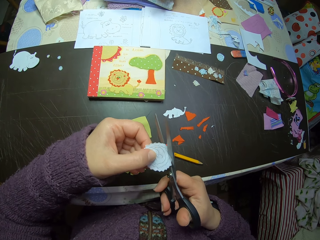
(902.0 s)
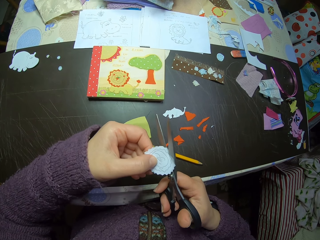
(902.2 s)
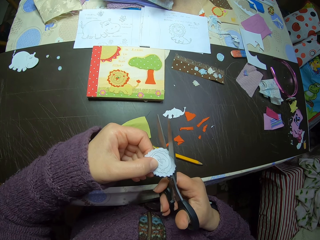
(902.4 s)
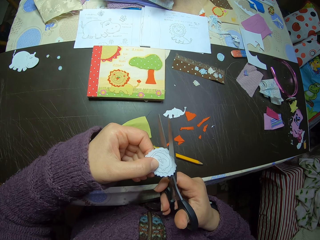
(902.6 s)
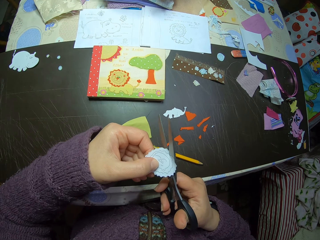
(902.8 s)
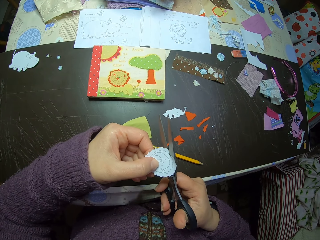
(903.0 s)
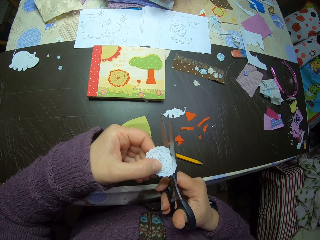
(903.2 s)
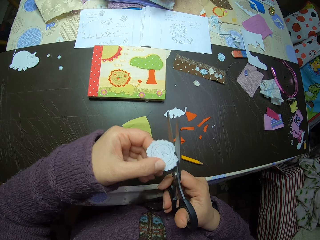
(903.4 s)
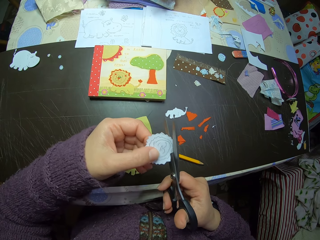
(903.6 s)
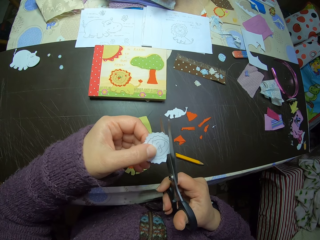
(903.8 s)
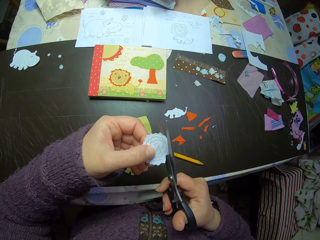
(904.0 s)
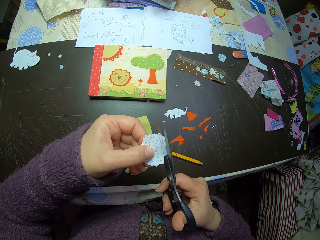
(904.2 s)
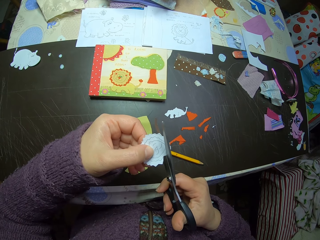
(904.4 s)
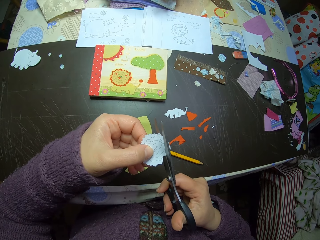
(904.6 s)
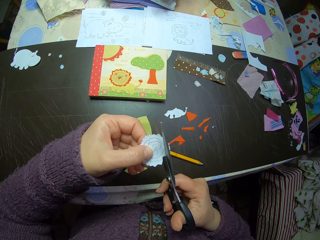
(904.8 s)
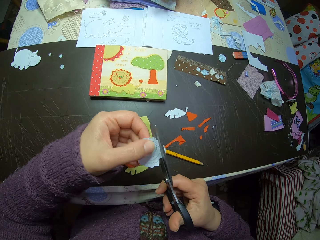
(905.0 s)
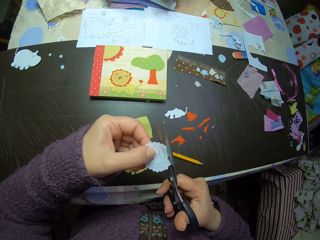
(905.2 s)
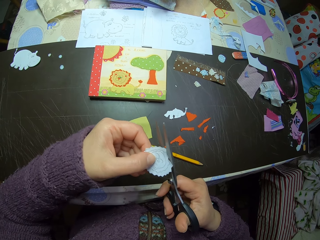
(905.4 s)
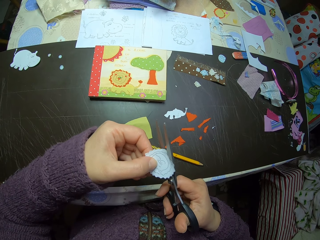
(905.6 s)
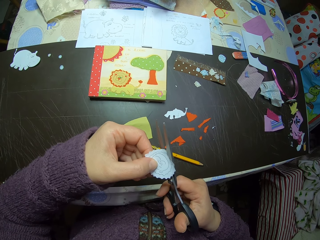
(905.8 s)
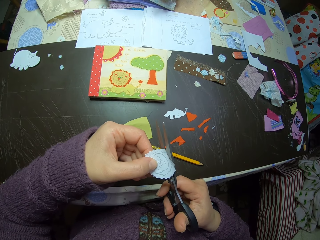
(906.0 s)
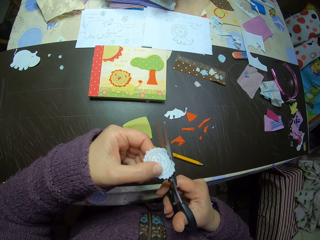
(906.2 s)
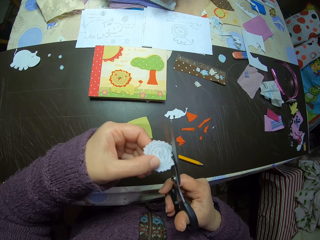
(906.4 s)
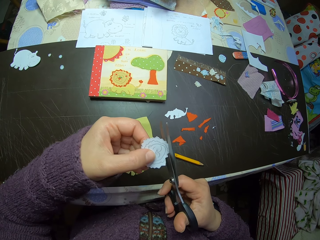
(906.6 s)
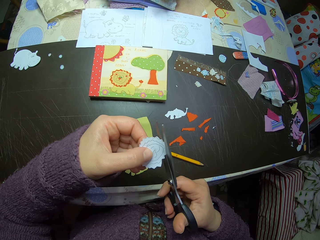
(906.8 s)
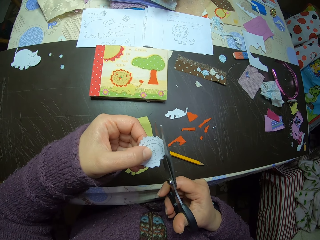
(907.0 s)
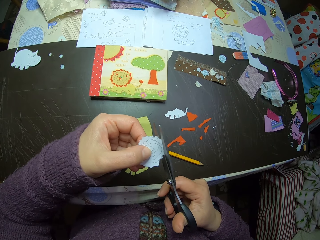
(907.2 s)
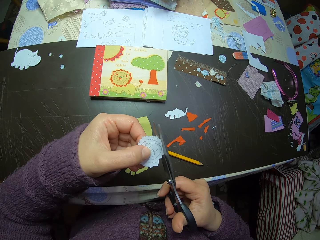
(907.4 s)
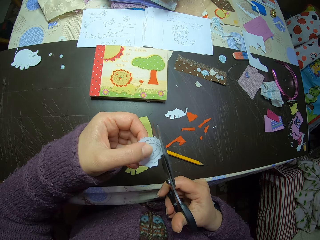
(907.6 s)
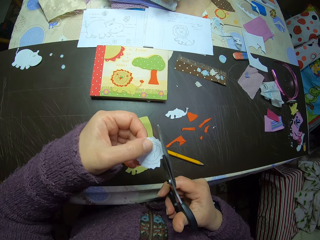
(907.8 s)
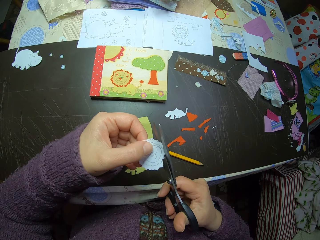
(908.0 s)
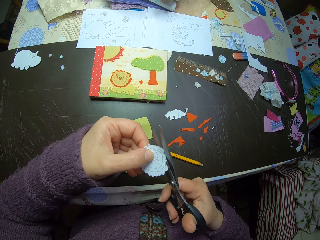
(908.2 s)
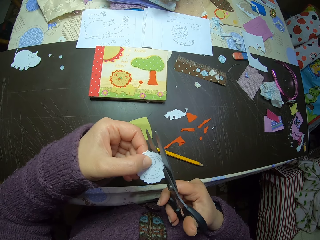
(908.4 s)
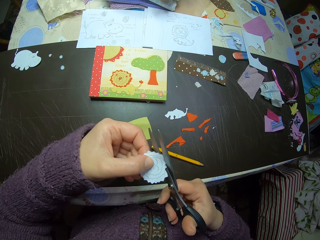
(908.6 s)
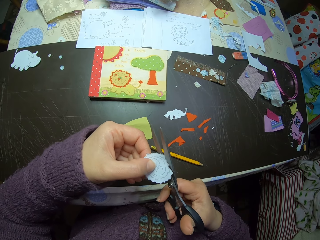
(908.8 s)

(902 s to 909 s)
The camera wearer adjusts the paper craft with her left hand.

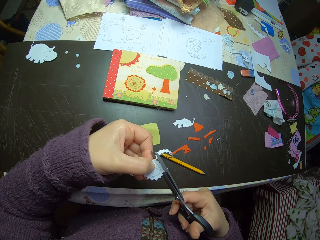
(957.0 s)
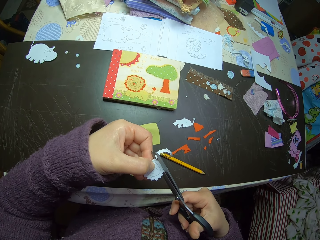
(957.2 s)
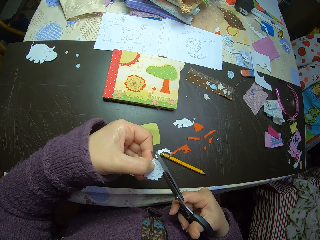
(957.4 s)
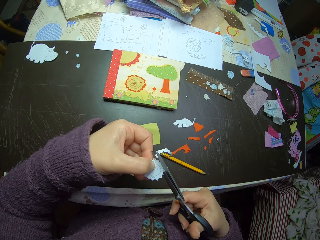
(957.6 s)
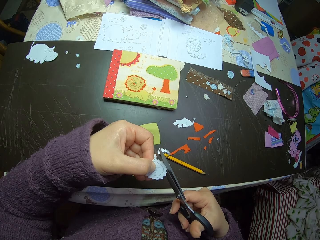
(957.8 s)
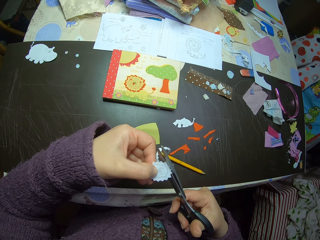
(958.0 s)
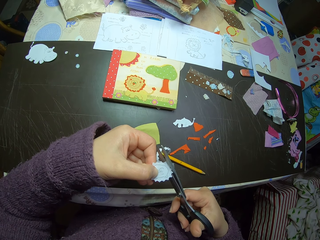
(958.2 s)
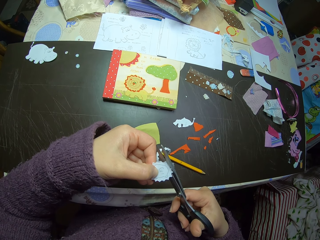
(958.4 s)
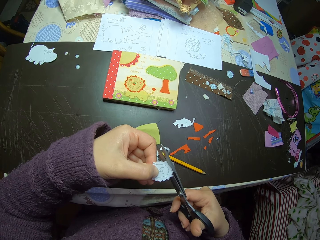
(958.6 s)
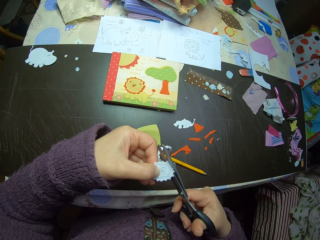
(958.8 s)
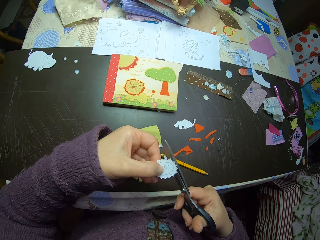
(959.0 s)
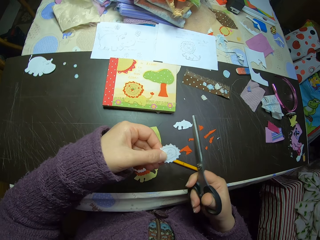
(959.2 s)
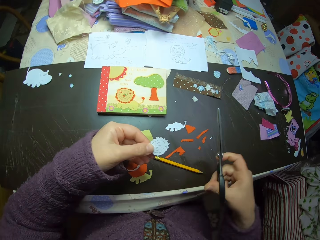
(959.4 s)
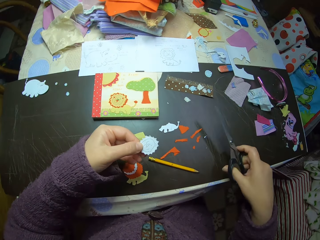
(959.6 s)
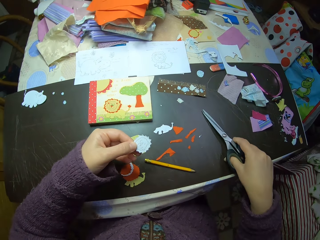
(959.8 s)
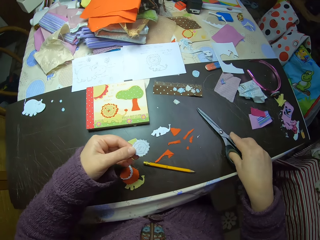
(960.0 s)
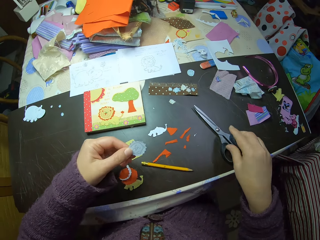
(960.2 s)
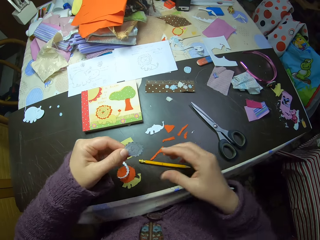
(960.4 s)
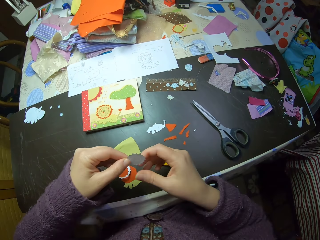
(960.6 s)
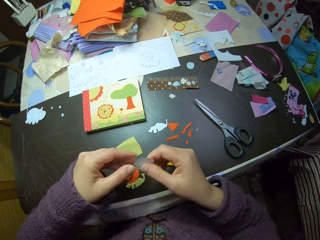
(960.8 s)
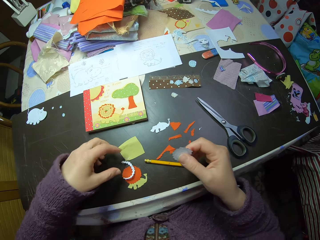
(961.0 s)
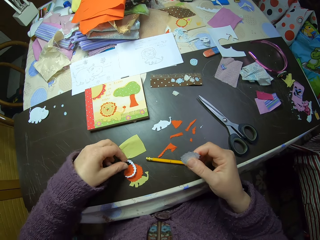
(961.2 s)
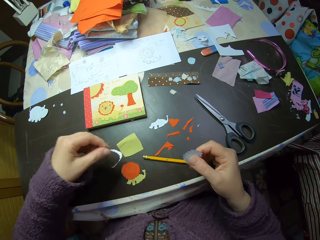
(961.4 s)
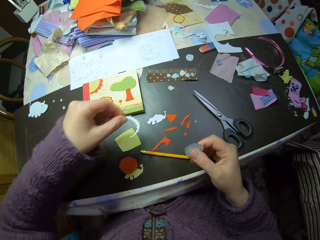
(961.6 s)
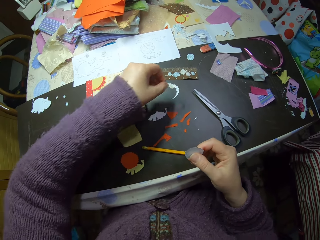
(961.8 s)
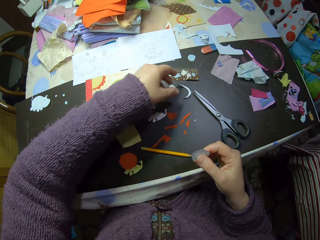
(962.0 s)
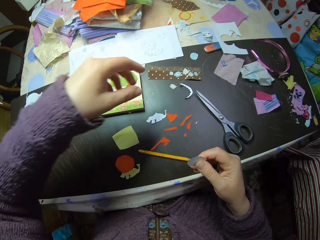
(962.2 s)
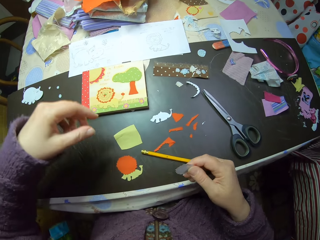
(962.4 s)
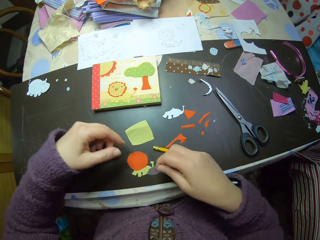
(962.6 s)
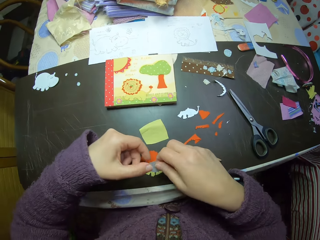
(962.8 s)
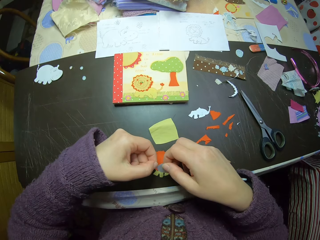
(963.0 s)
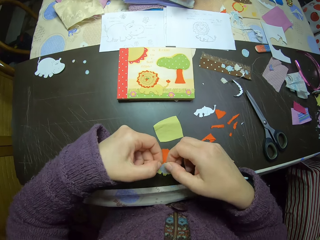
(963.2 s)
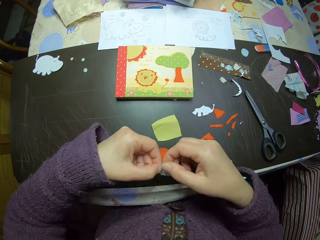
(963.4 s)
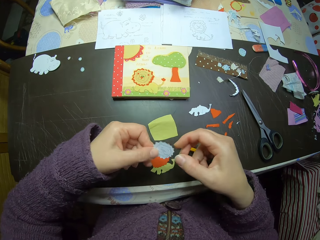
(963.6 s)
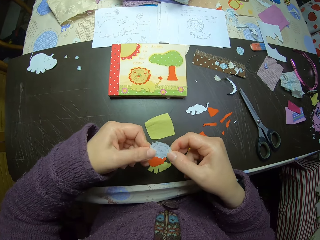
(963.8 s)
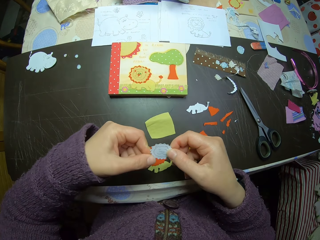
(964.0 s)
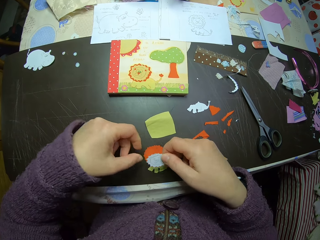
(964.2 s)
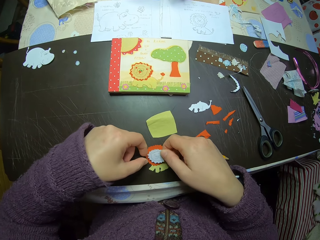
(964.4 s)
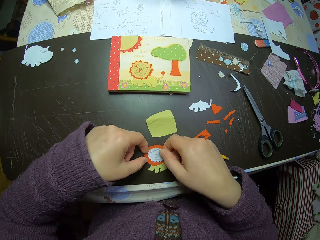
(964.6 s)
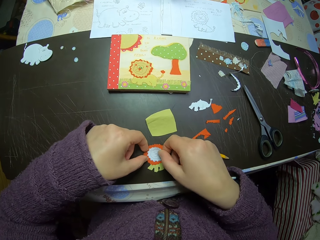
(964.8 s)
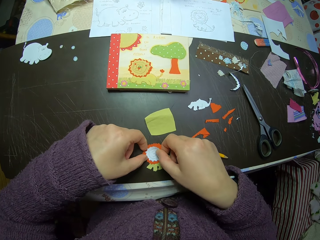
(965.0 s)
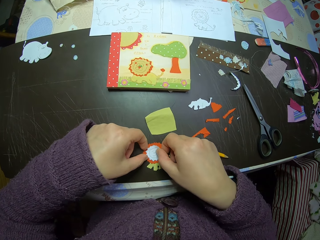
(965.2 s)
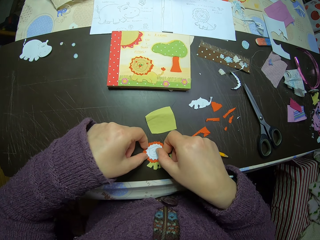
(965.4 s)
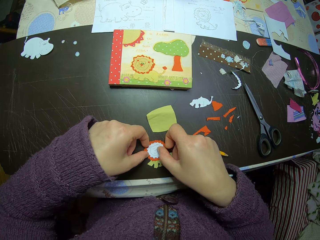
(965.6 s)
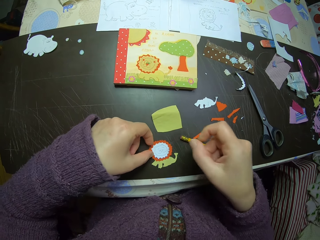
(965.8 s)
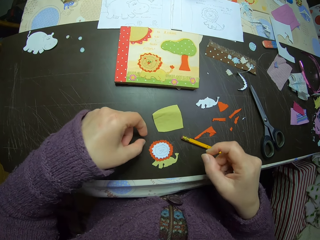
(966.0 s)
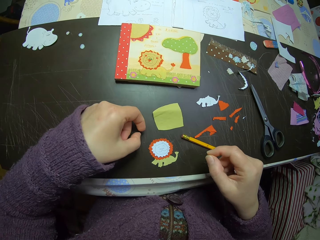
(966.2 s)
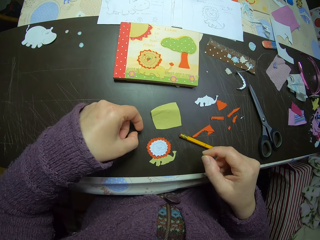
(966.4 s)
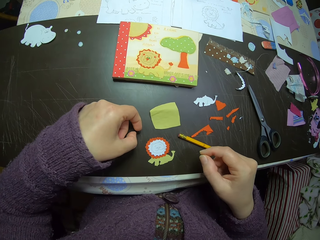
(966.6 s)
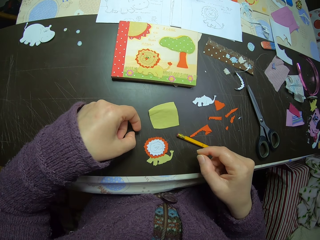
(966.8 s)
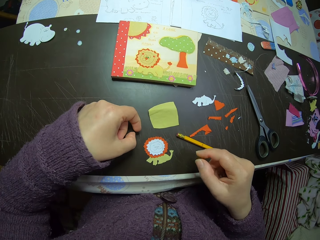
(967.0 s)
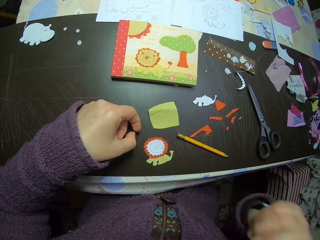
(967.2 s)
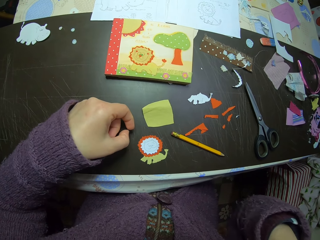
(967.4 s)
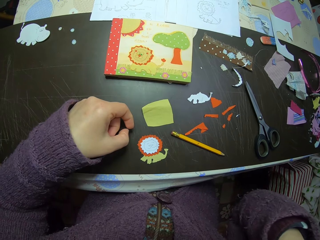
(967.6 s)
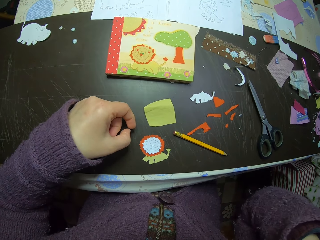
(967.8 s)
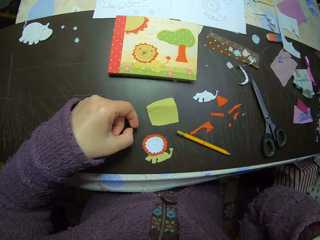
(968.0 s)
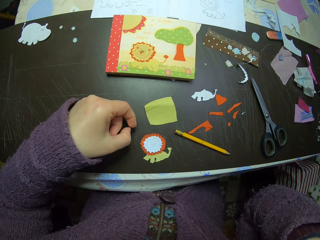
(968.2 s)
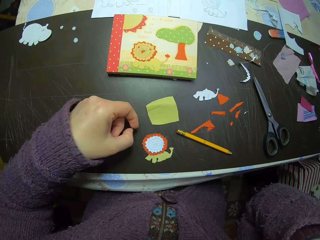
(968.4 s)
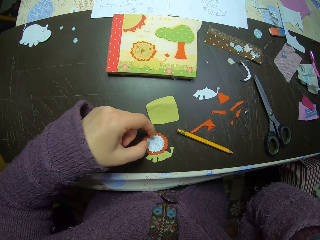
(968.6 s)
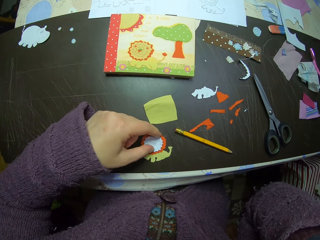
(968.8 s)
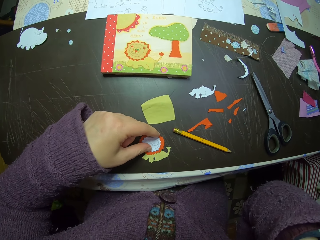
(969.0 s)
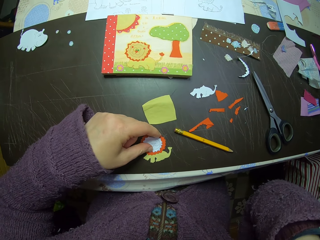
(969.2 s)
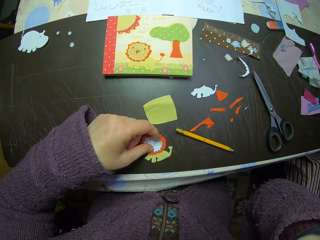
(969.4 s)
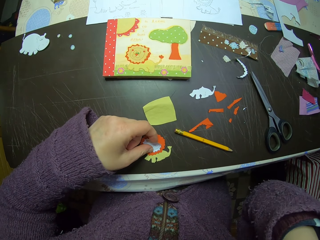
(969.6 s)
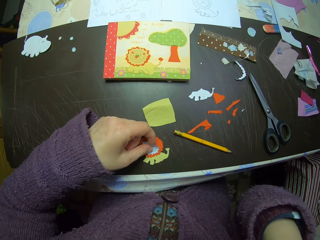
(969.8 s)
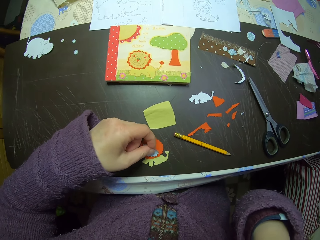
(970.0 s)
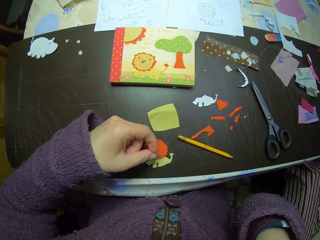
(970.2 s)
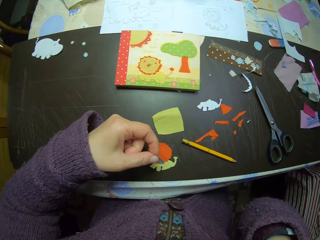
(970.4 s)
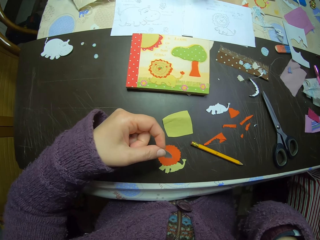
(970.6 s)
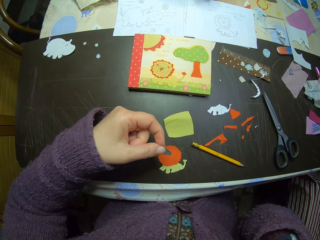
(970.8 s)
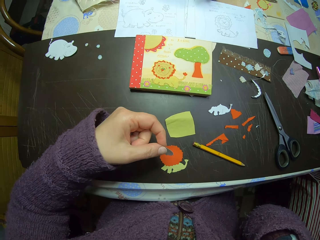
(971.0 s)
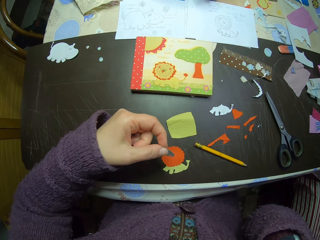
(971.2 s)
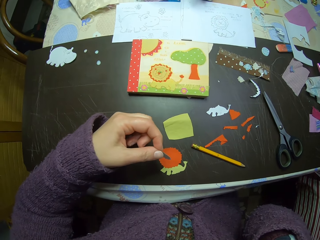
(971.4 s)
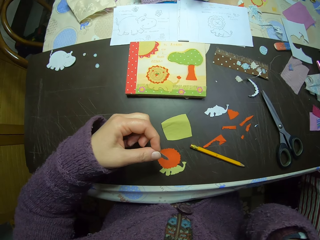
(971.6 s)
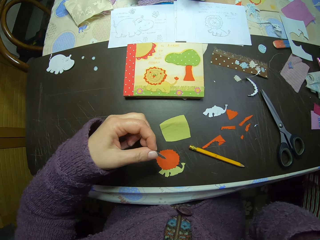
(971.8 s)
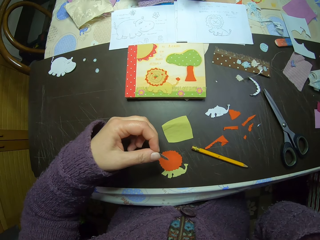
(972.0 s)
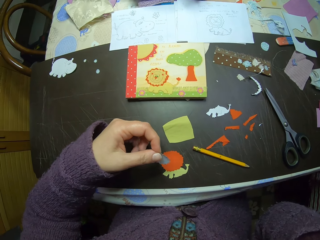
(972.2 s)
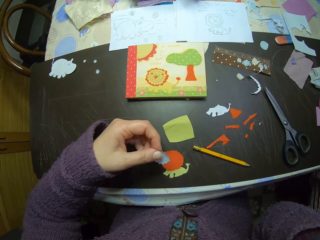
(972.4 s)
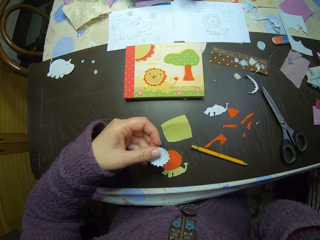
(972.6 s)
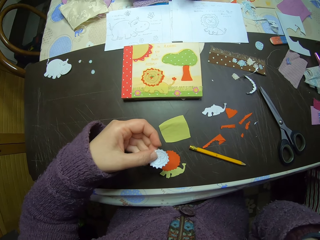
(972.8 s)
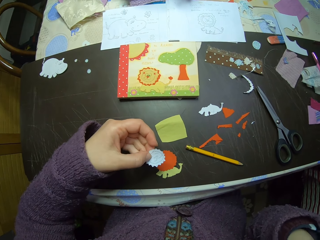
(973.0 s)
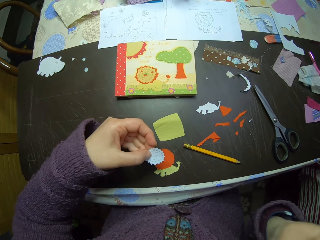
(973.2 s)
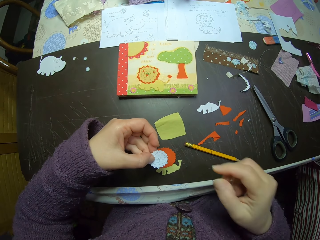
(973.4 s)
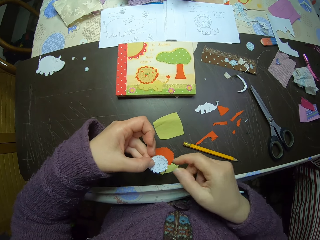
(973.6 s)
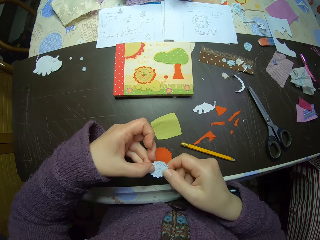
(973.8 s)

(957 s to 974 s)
The camera wearer drops the paper on the table. She drops the scissors on the table. She checks the paper. She holds the paper craft with both hands. She picks up the cut-out paper from the paper craft. She drops the cut-out paper on a corner of the table. She holds the paper craft with both hands. She checks the paper. She places the paper craft on the orange cardboard craft on the table. She touches her face. She touches the paper craft on the orange cardboard craft on the table. She raises the paper craft from the orange cardboard craft on the table.
